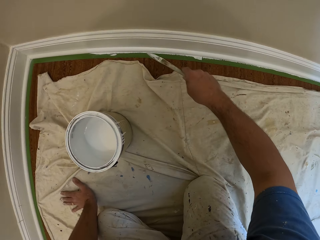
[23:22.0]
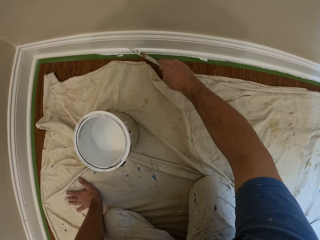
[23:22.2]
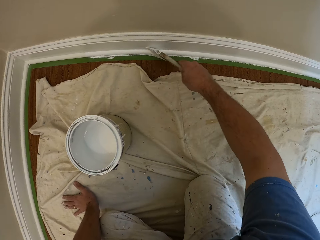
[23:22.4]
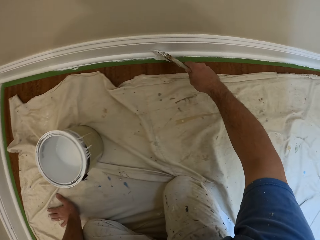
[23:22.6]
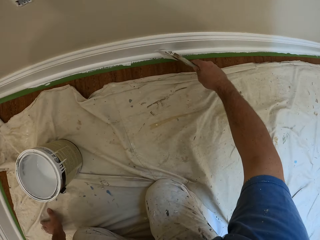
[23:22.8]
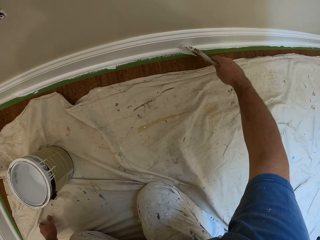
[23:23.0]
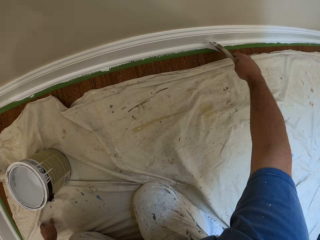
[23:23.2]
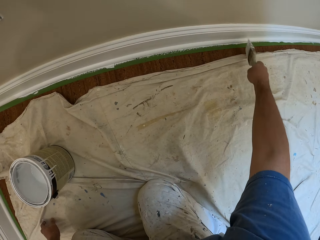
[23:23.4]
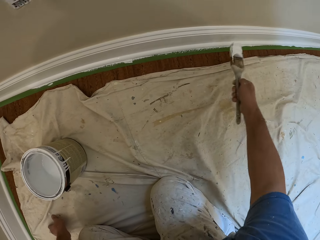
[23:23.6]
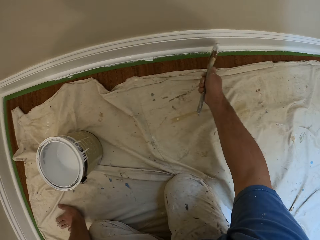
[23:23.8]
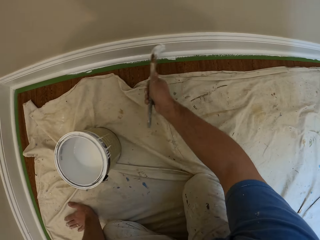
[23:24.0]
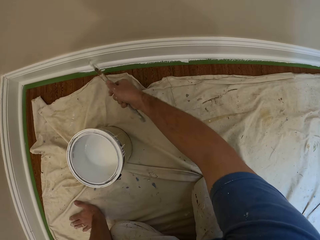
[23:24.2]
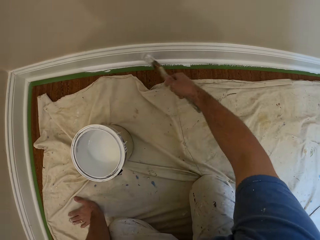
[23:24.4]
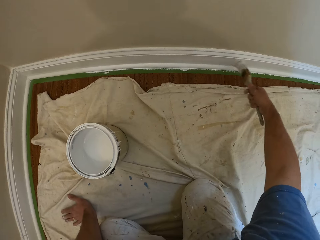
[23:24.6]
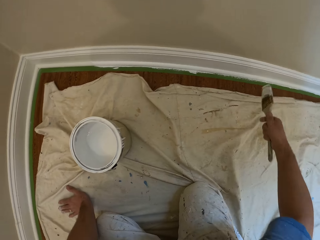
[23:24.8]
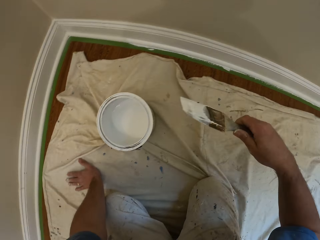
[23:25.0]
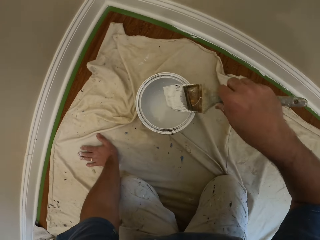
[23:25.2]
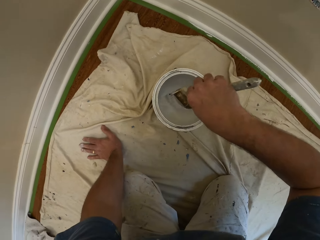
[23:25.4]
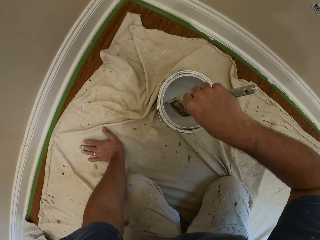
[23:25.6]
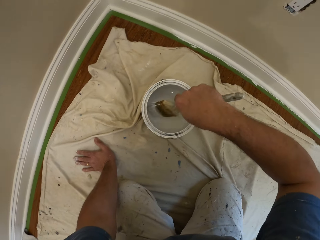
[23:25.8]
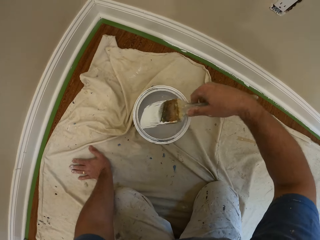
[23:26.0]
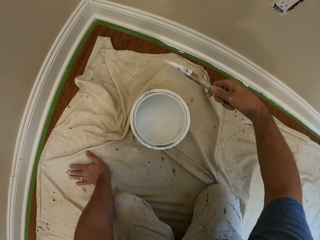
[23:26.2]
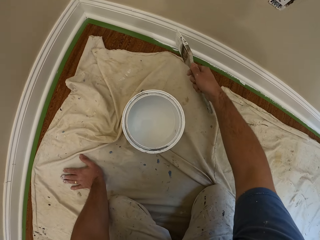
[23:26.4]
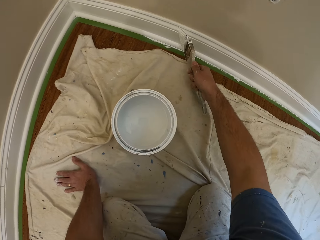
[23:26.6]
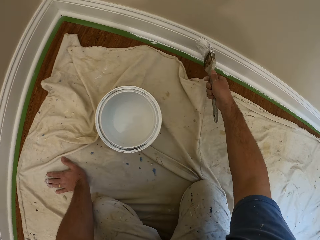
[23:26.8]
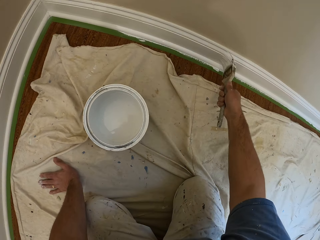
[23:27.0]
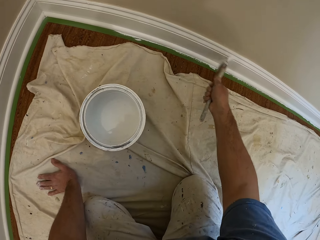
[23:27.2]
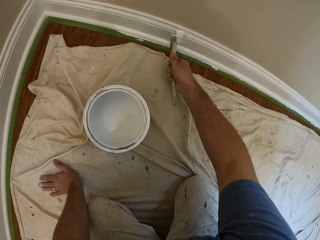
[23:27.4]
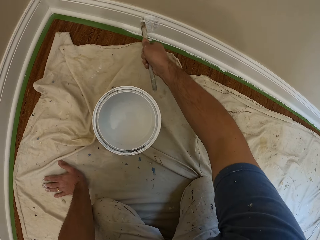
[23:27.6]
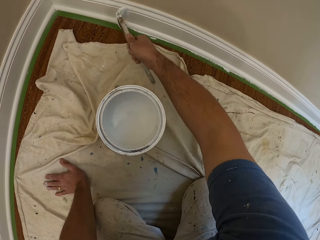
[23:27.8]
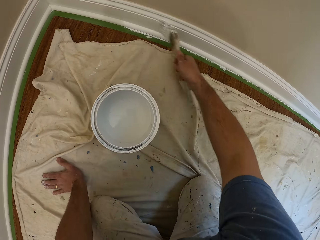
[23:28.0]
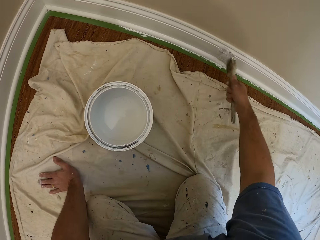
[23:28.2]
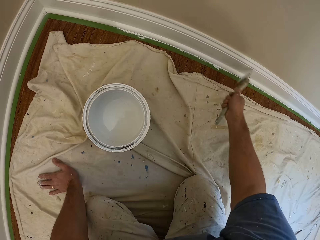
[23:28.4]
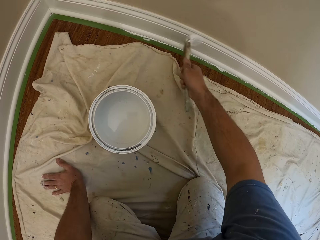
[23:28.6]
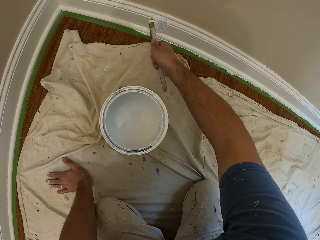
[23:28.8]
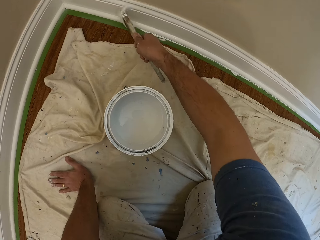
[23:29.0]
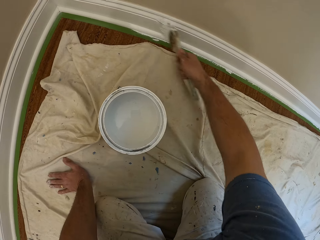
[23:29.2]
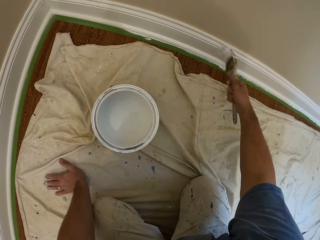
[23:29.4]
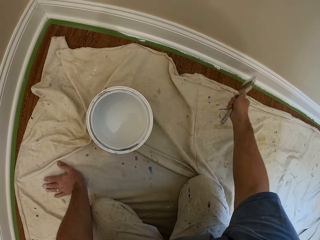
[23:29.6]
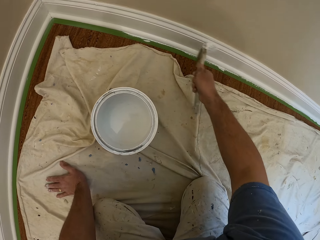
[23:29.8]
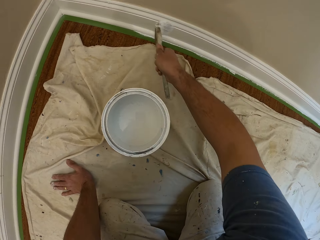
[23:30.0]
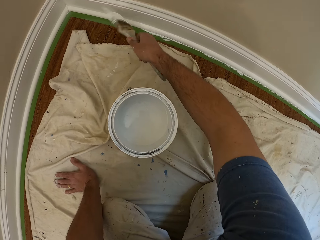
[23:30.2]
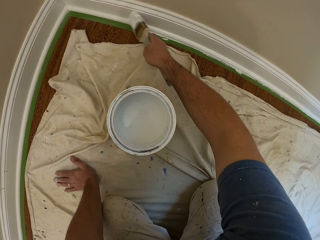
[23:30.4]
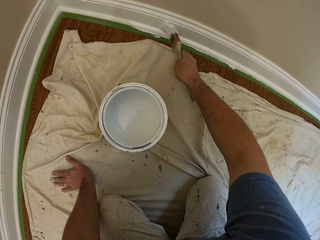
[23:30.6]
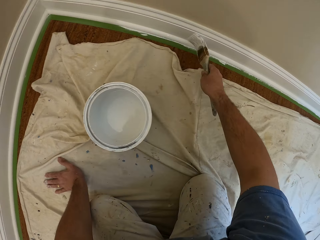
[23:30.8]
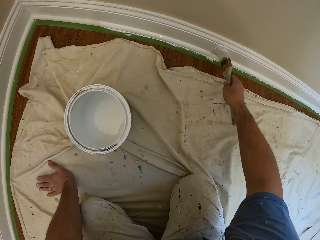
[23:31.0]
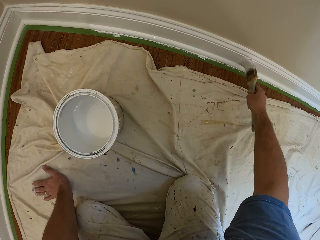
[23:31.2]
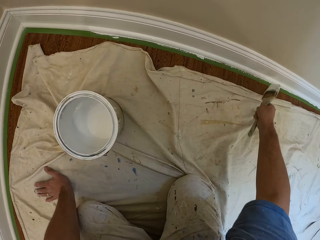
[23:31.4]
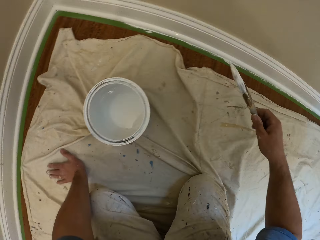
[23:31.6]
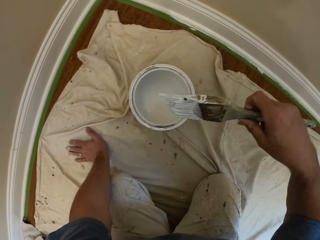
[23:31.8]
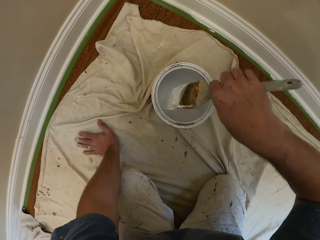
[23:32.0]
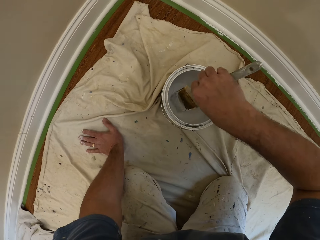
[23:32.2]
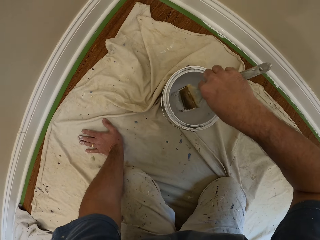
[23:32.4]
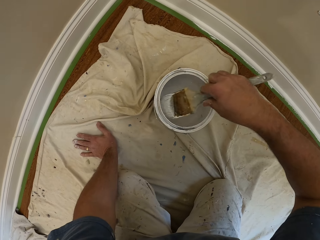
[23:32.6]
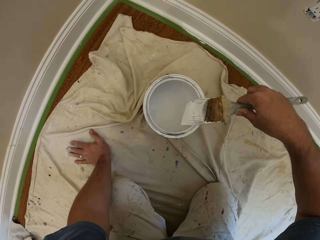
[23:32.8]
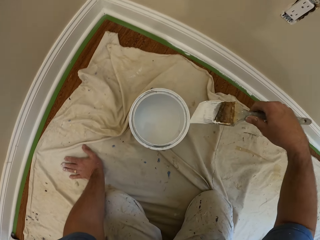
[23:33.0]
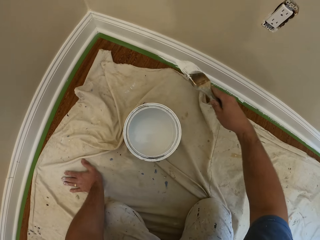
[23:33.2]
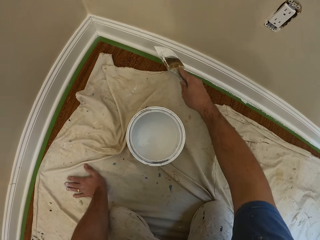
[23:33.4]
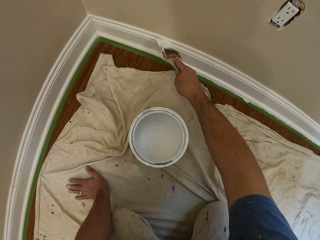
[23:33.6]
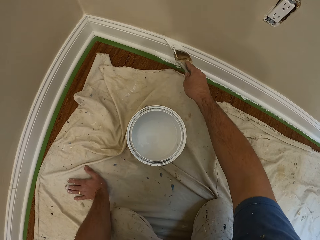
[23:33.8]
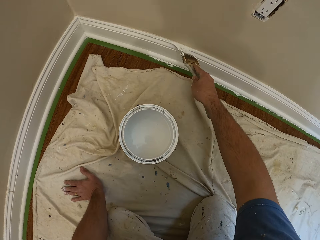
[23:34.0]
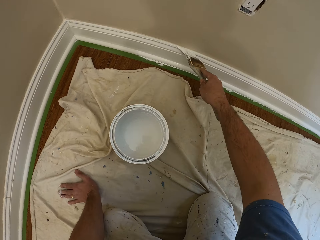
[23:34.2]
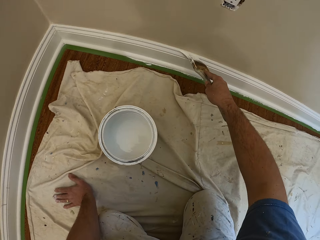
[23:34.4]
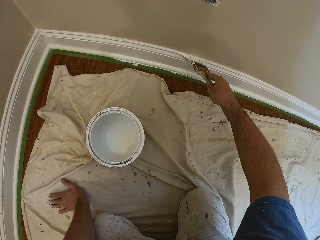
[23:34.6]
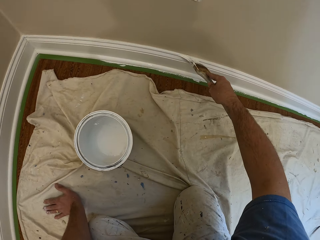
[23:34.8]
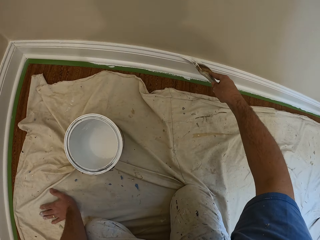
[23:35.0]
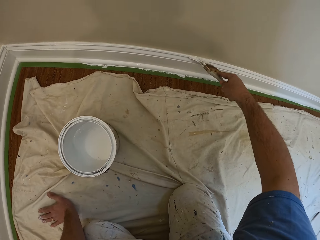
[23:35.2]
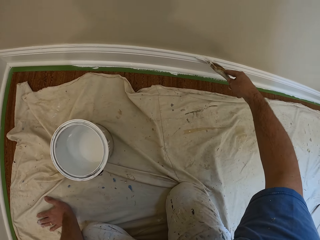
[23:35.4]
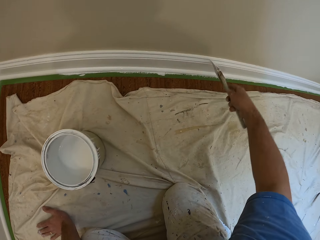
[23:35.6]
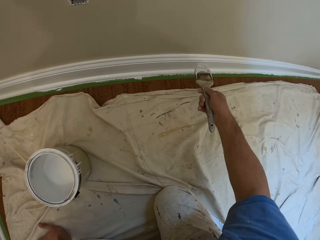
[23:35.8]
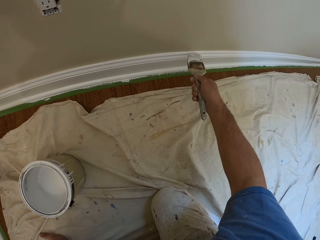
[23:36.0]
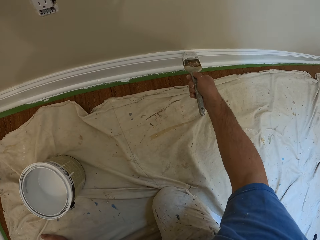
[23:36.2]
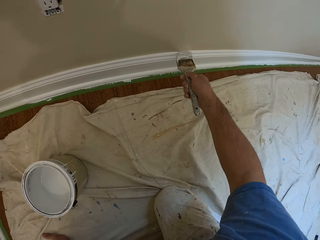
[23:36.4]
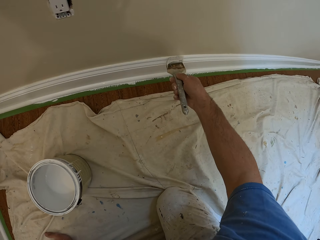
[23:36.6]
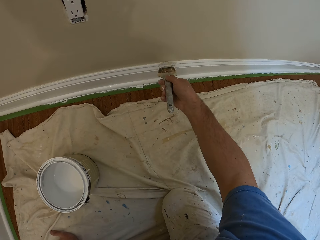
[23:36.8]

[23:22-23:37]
The camera wearer moves his hand towards the can of paint. He dips the paint brush into the paint can. He lifts up the paint brush. He moves his hand towards the baseboard or skirting of the wall. He paints the skirting of the wall with the paint brush. He moves his hand towards the can of paint. He dips the paint brush into the paint can. He moves his hand towards the baseboard. He paints the edge of the skirting of the wall with the paint brush.

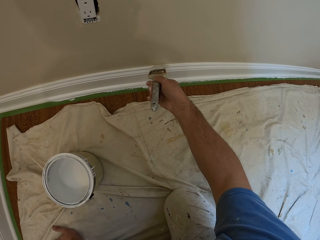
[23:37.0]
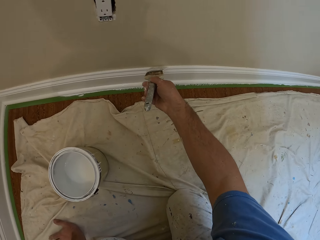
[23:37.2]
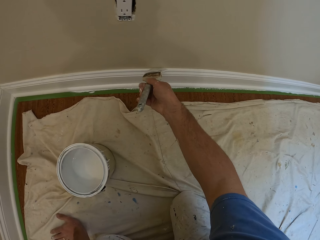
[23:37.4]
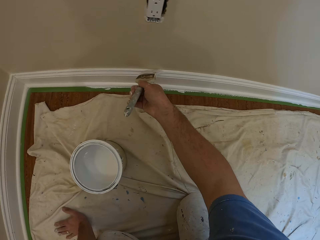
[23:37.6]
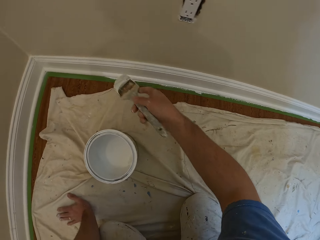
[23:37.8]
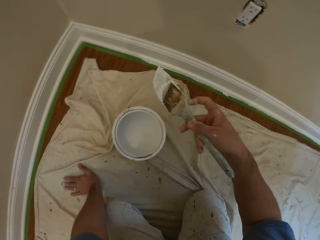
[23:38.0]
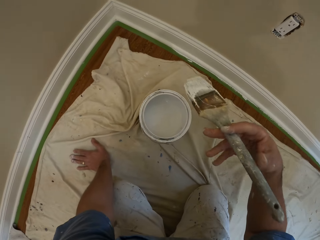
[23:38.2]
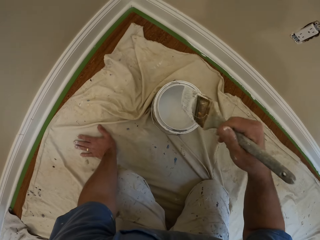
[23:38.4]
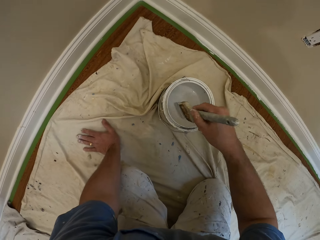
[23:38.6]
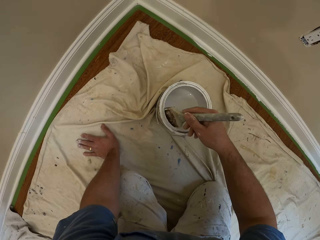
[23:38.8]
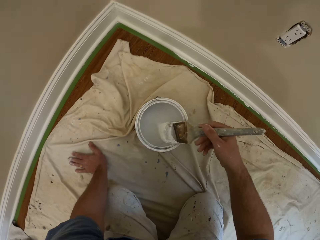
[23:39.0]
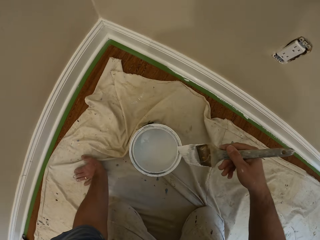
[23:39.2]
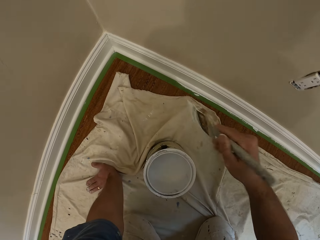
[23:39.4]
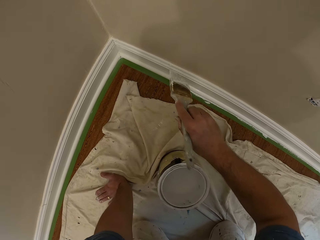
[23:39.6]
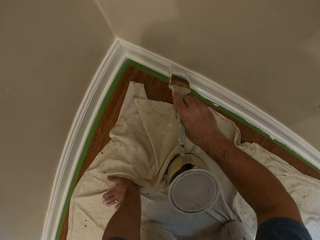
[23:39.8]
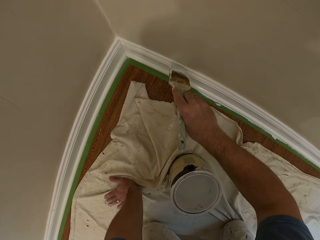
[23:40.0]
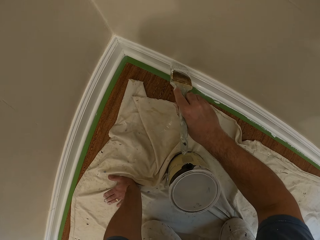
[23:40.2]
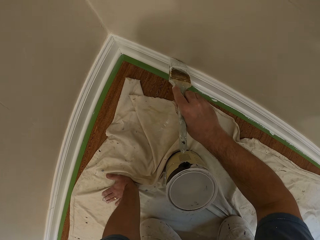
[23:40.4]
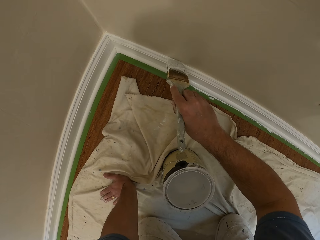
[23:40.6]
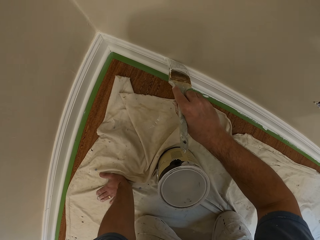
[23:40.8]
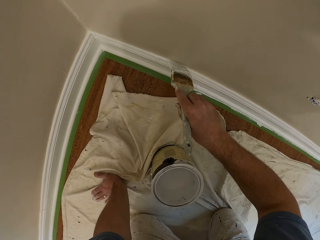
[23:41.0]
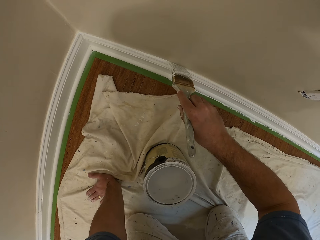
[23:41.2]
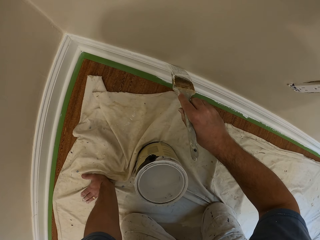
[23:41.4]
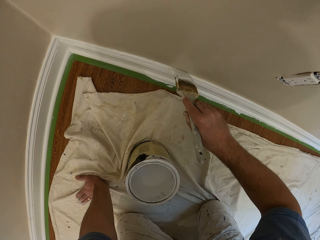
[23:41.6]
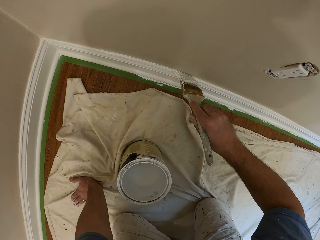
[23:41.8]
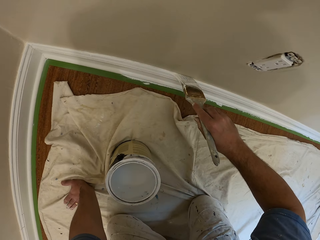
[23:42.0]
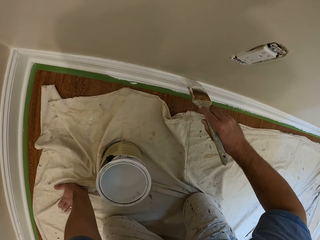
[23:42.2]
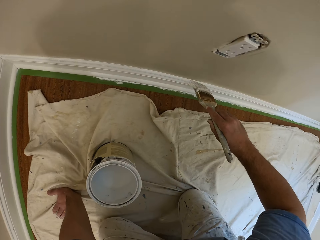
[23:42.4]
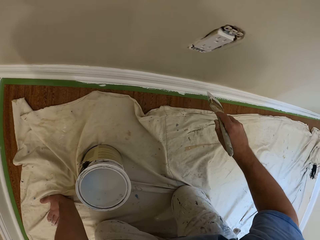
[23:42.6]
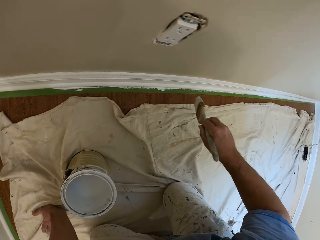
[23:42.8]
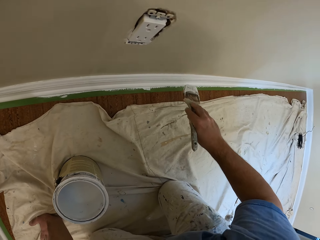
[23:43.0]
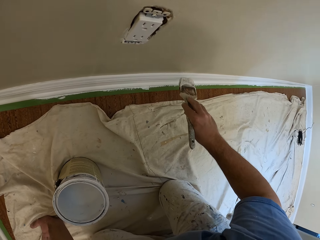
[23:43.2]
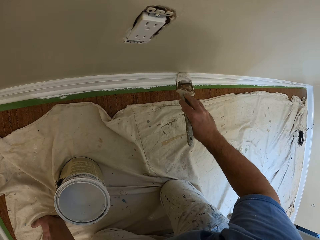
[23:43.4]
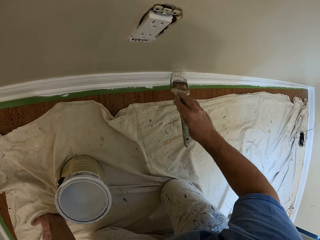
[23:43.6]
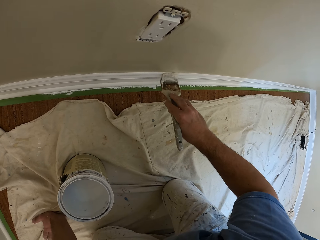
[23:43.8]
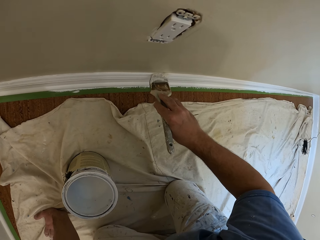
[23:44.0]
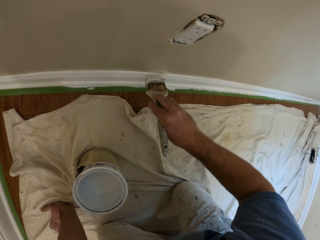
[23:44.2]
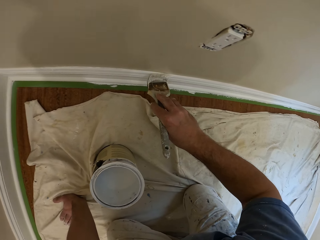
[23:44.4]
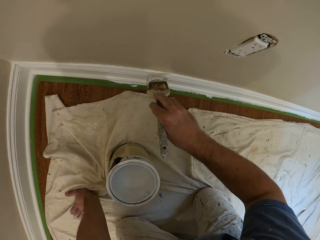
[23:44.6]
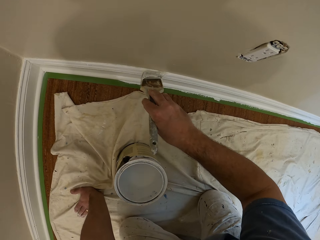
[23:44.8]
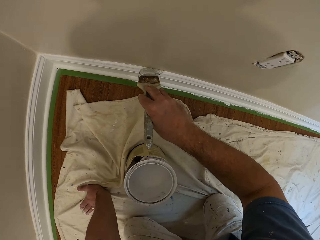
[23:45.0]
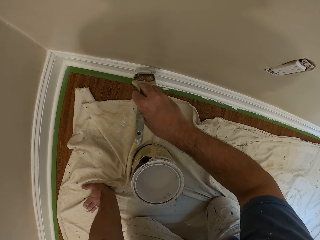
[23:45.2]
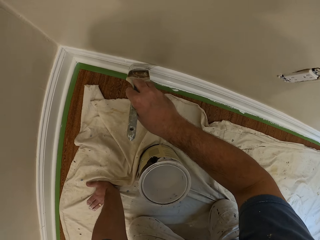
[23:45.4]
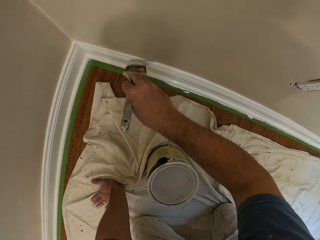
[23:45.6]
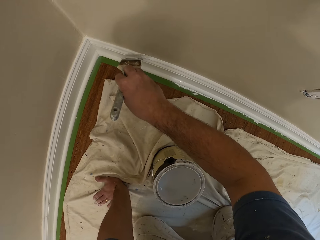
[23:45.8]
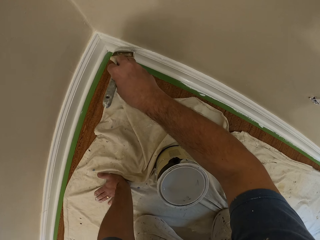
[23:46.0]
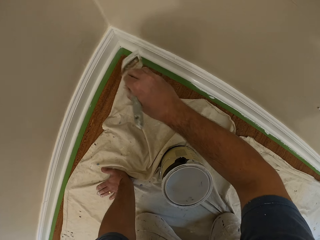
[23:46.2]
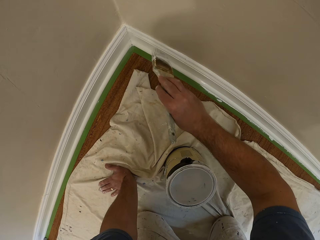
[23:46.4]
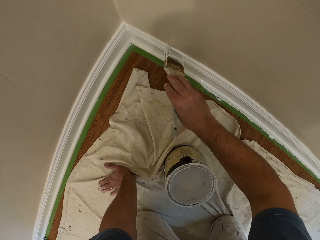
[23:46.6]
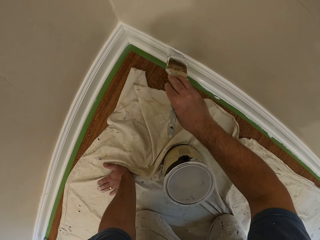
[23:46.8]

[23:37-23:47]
The camera wearer moves his hand towards the can of paint. He dips the paint brush into the paint can. He lifts up the paint brush. He moves the paint brush towards the baseboard or skirting of the wall. He paints the edge of the skirting of the wall with the paint brush.
